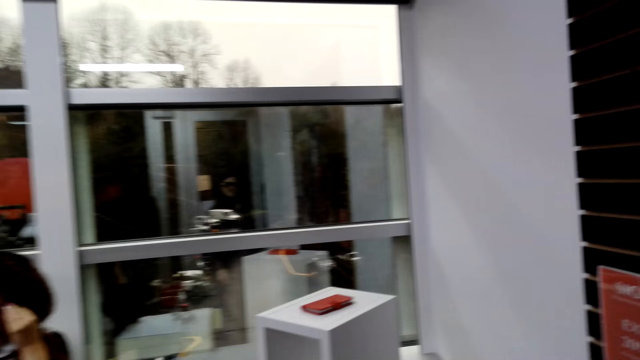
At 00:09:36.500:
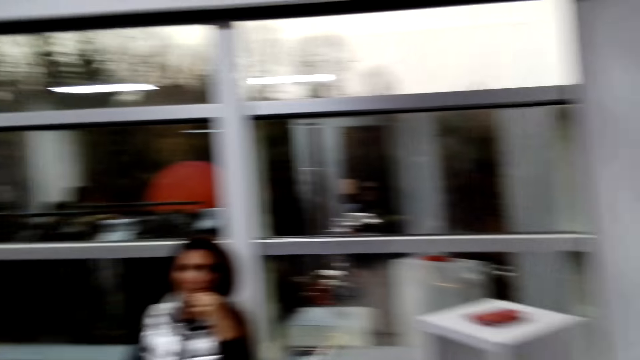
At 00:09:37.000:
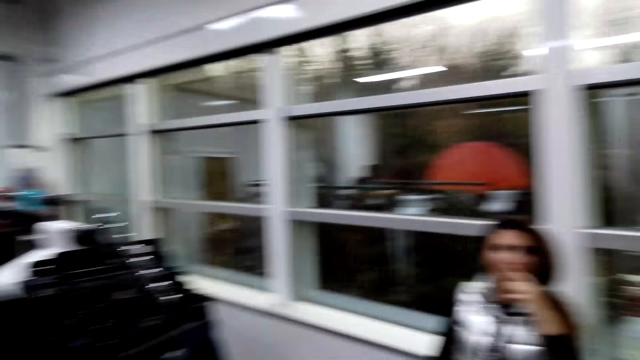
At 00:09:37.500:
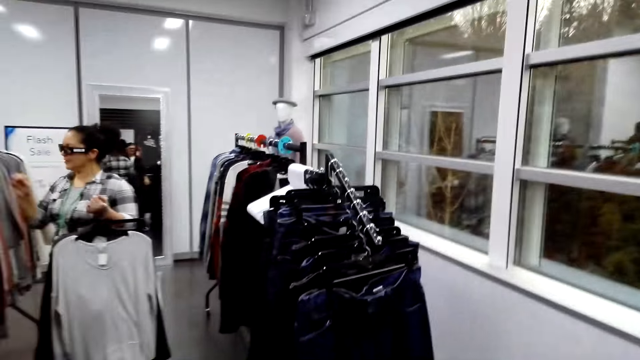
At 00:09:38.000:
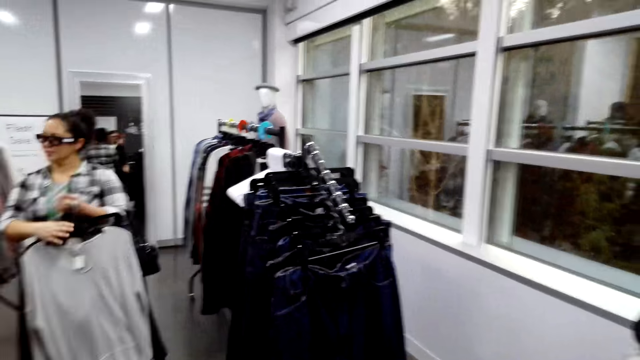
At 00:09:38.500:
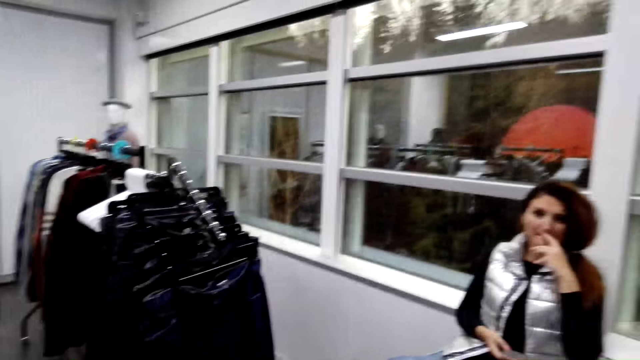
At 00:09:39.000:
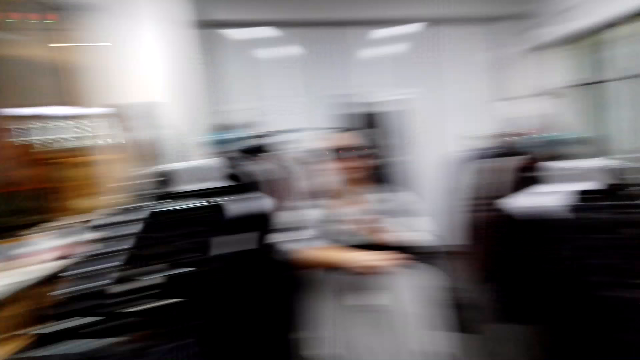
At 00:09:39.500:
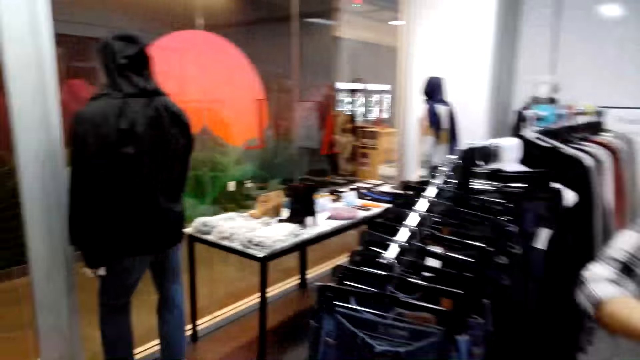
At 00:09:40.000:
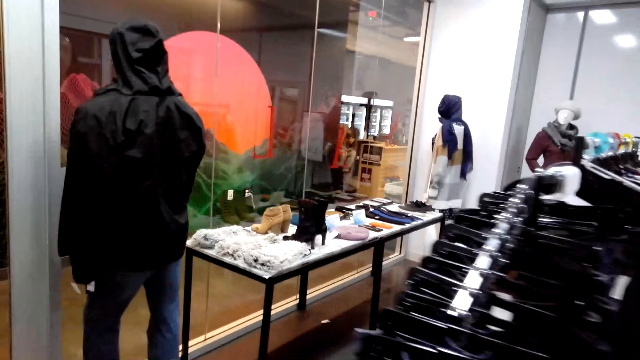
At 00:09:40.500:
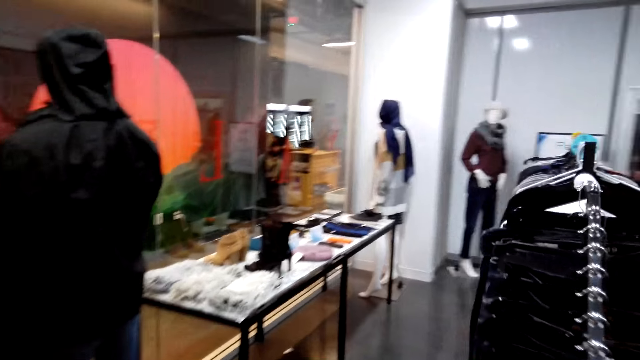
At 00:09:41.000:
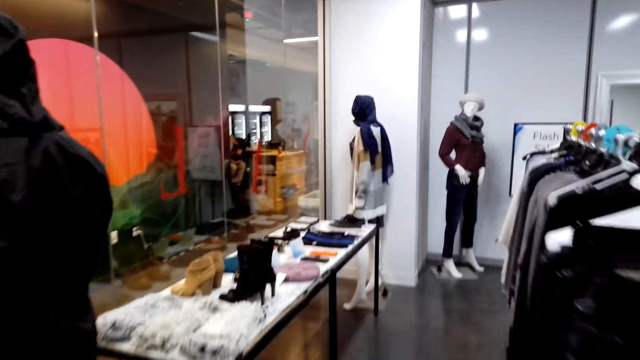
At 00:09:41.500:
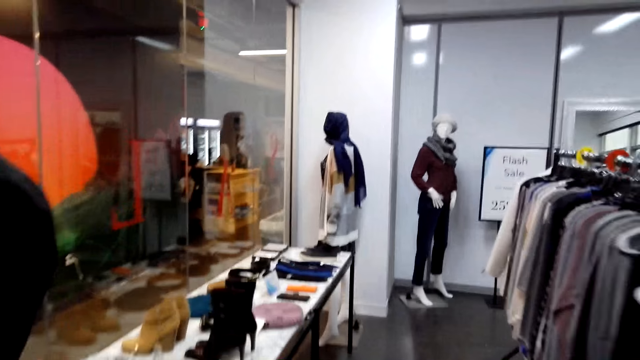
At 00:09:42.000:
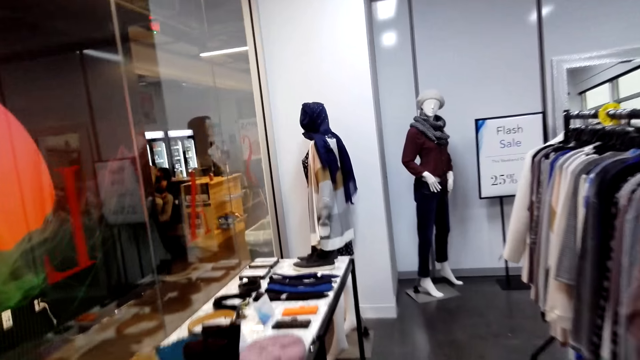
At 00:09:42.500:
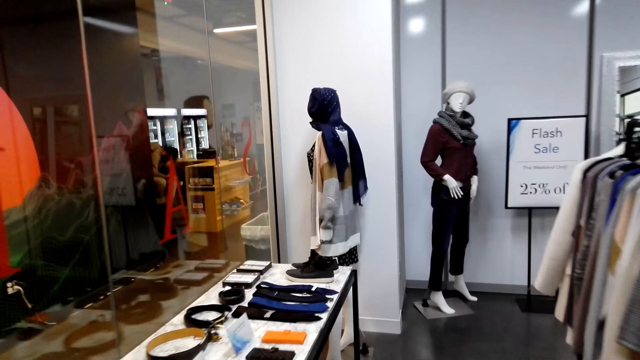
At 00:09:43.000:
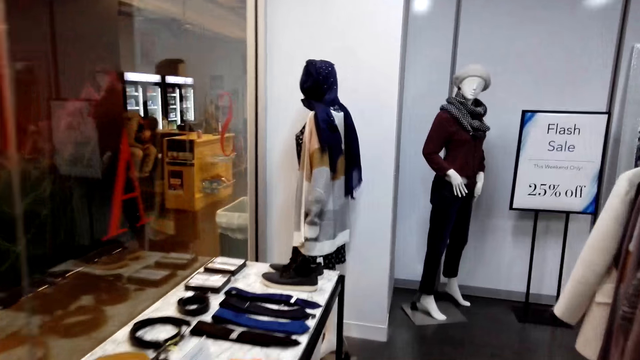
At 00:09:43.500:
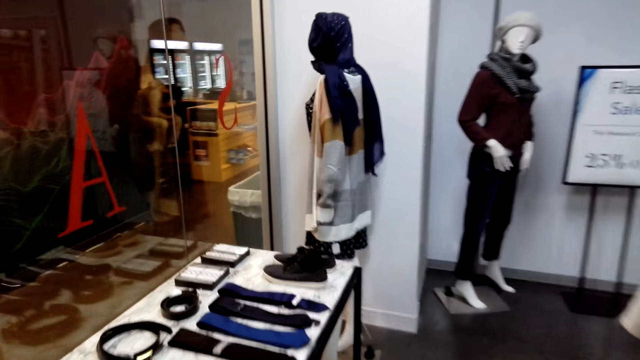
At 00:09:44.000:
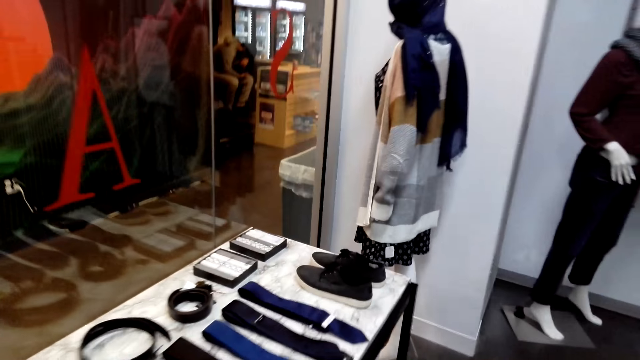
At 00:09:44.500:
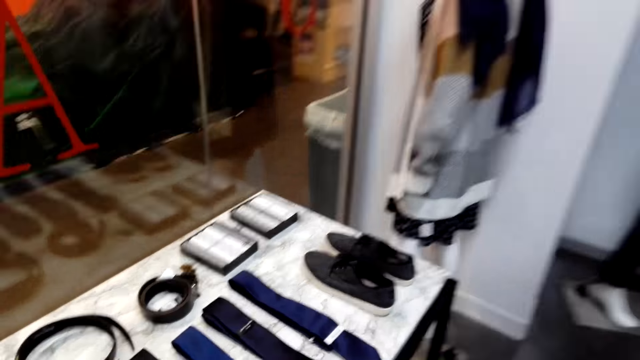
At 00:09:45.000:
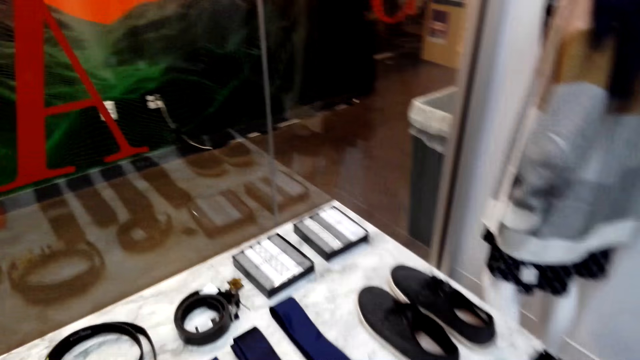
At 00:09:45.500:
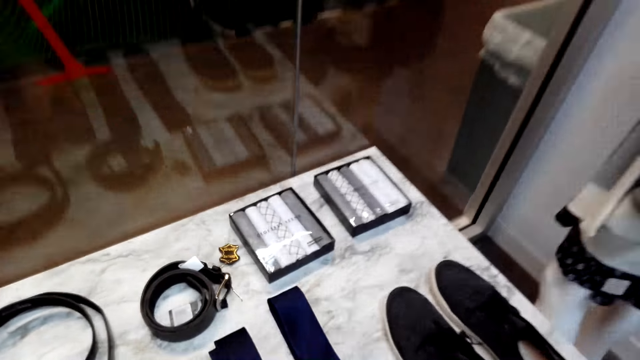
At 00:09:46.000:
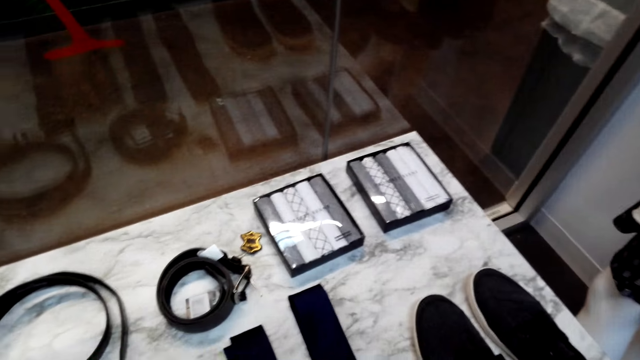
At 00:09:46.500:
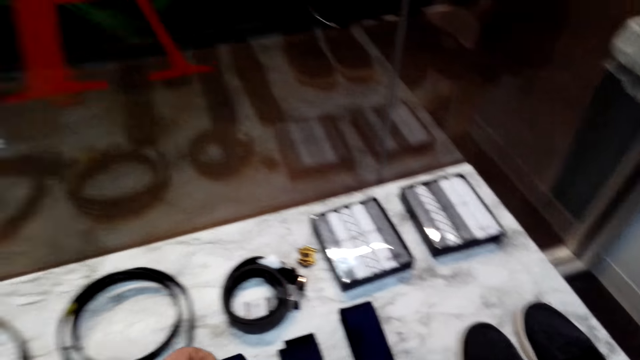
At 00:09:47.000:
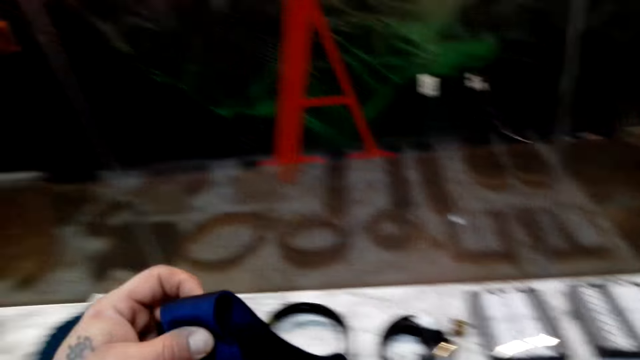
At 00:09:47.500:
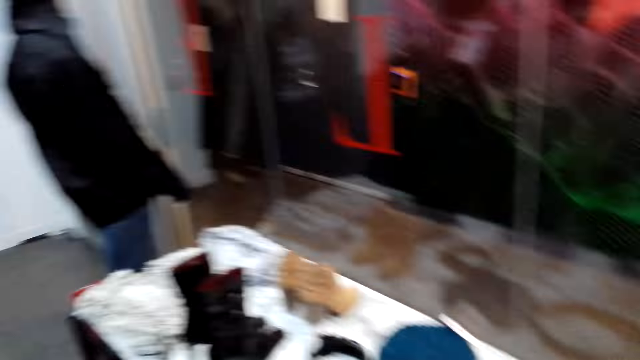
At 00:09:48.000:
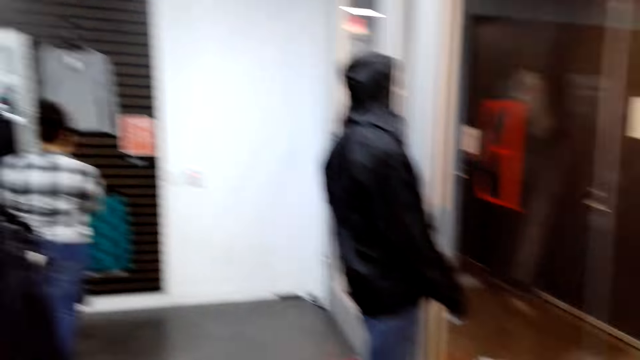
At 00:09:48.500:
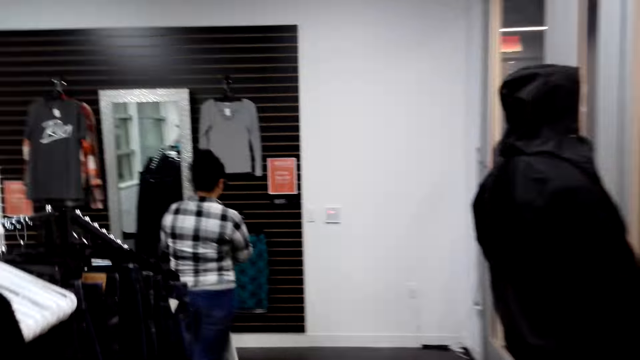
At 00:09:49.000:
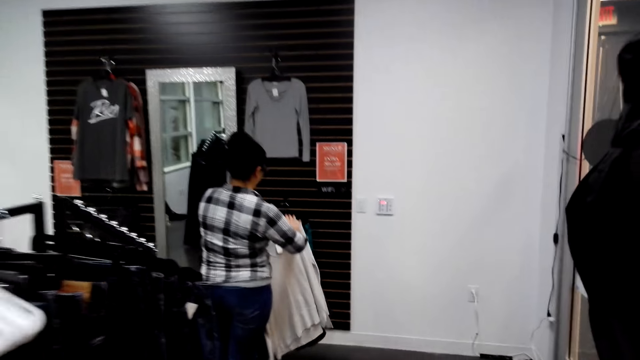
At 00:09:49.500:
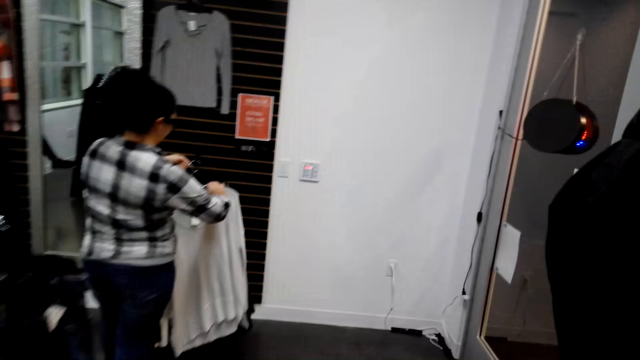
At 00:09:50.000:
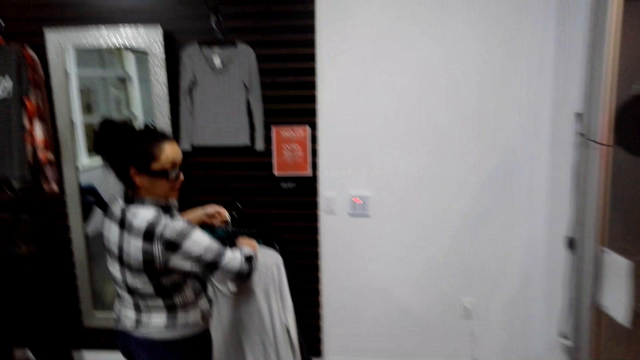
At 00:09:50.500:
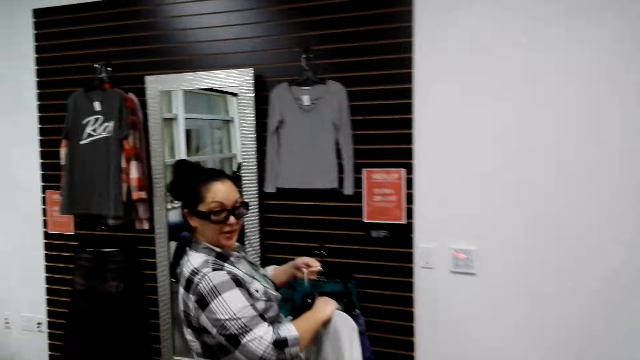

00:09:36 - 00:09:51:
The camera wearer turns around. They walk in the boutique room. They pick a tie and walk to the rack.

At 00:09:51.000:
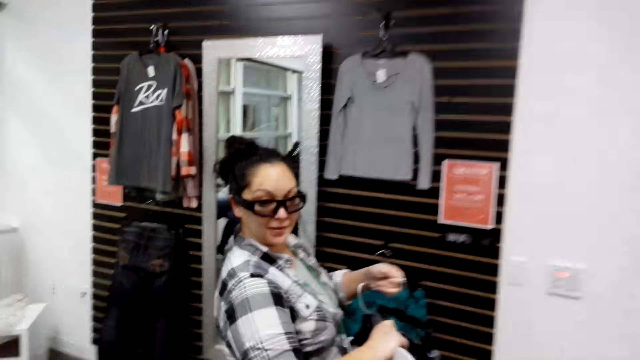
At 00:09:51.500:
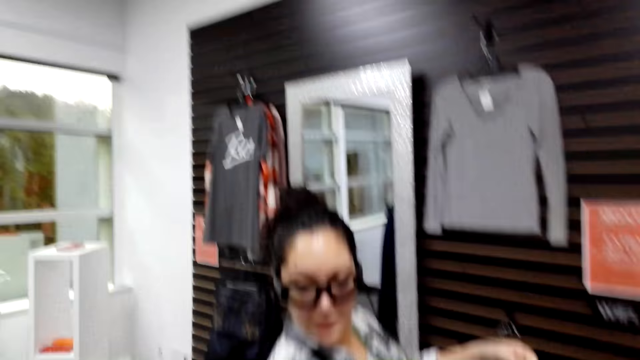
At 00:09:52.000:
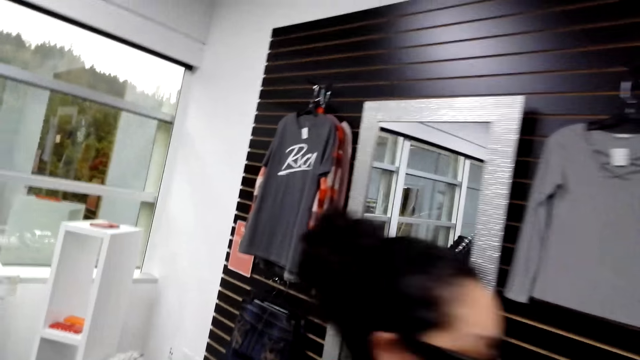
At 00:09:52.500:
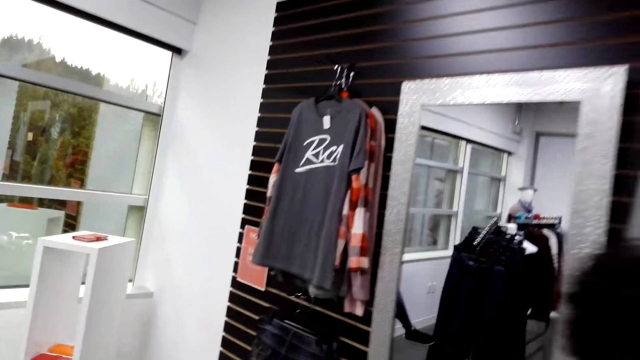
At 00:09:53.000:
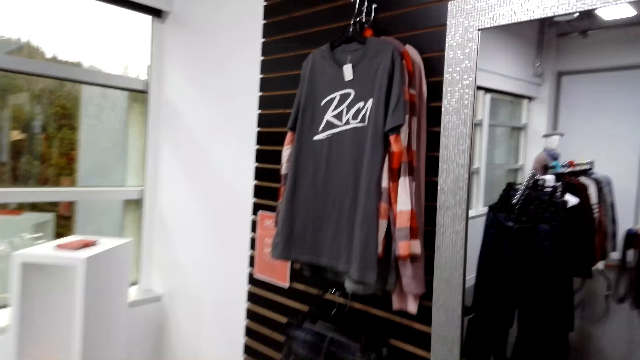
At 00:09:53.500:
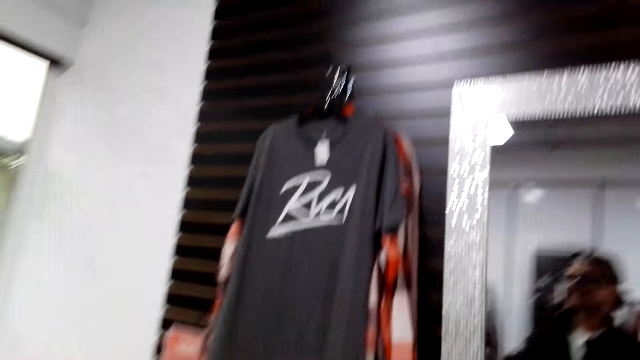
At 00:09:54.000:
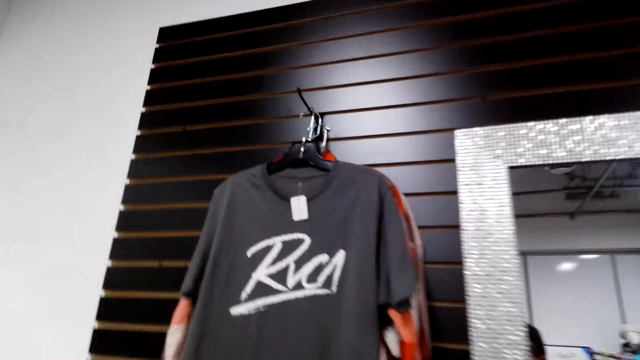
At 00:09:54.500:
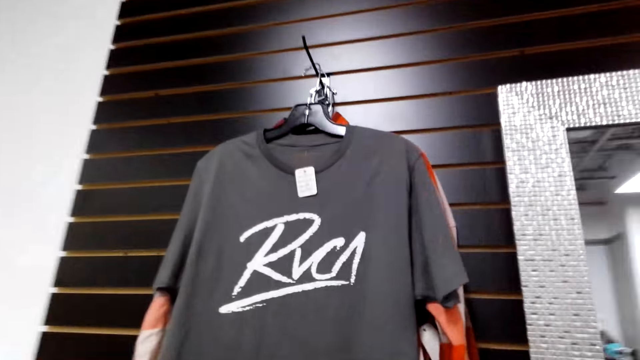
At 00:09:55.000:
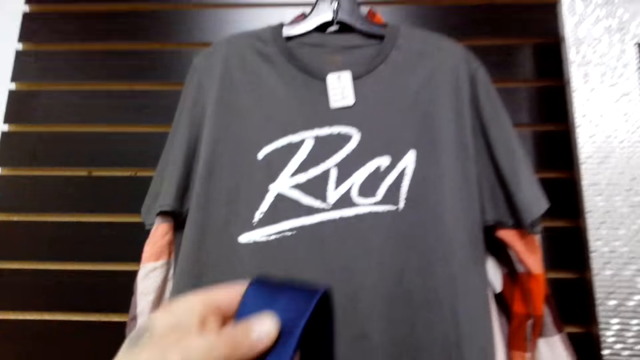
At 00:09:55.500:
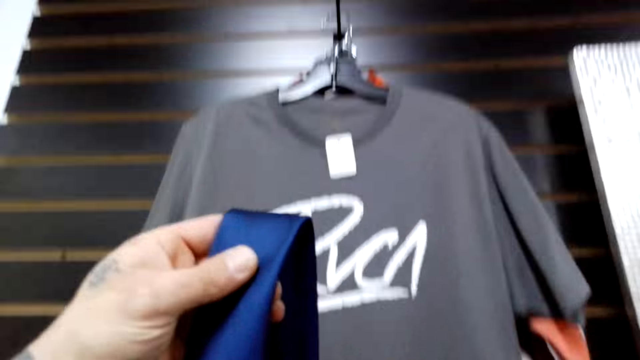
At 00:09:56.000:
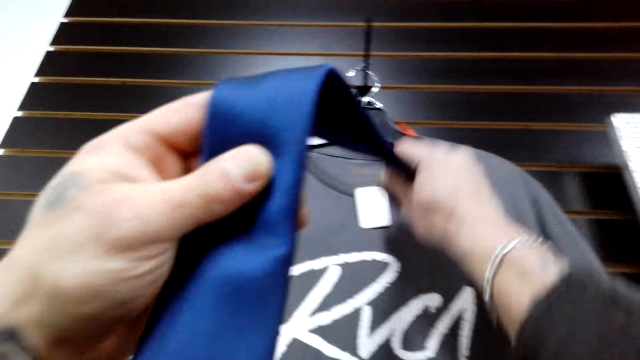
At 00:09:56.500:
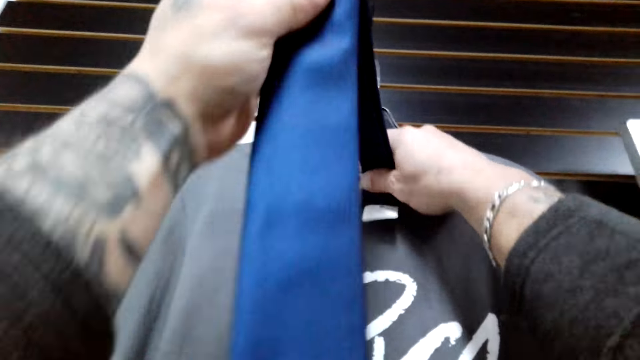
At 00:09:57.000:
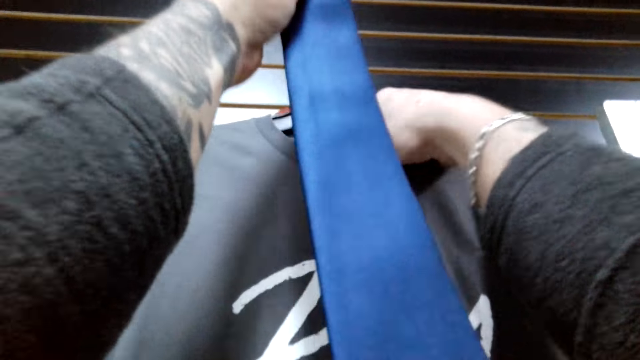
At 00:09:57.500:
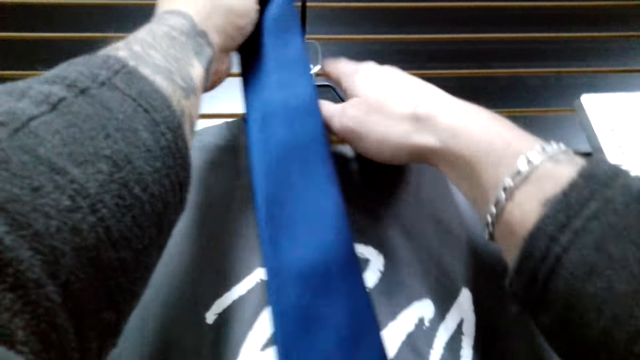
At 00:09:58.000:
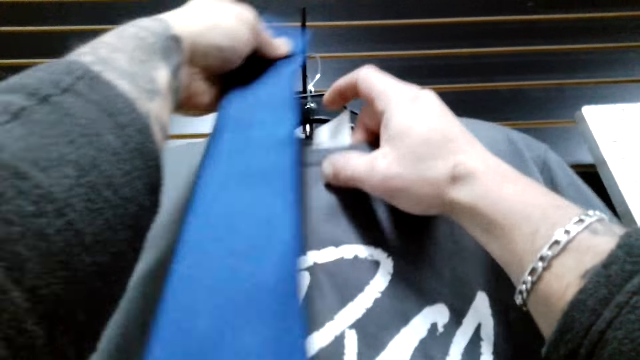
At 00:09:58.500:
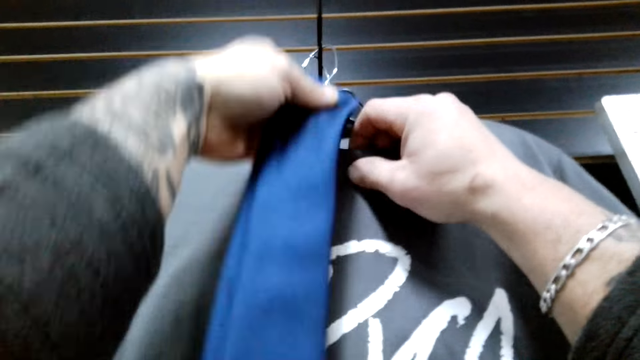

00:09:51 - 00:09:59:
A woman checks on clothes. The camera wearer walks back. They hang the tie.
